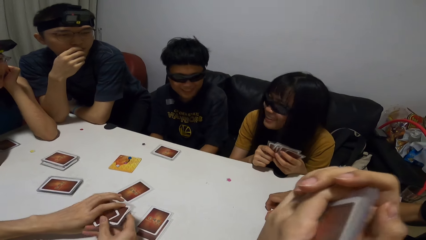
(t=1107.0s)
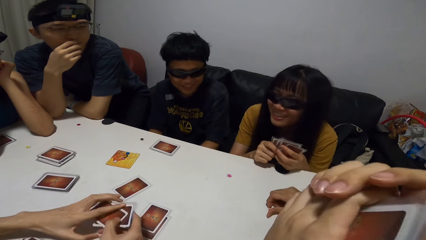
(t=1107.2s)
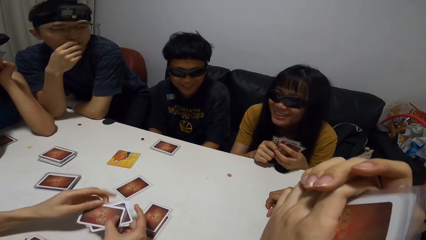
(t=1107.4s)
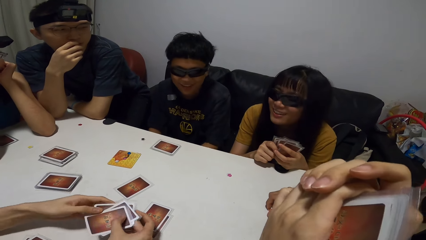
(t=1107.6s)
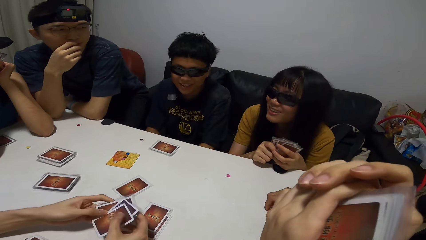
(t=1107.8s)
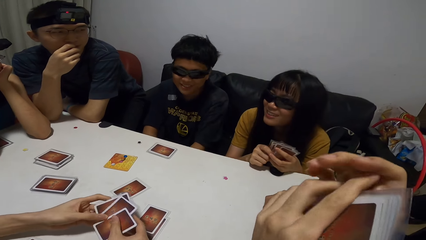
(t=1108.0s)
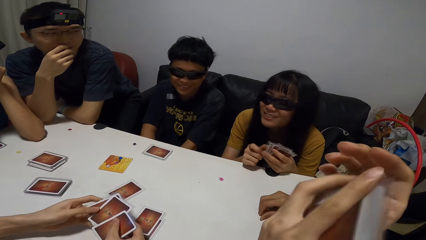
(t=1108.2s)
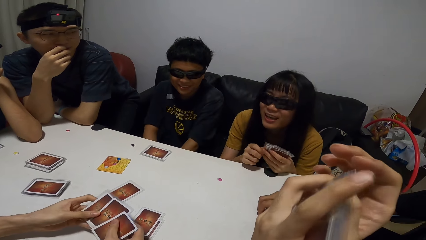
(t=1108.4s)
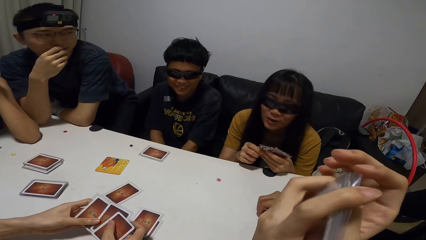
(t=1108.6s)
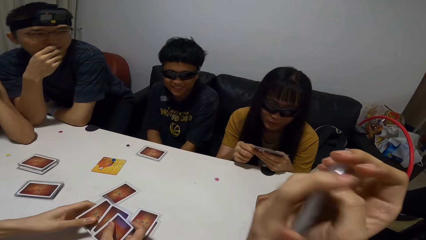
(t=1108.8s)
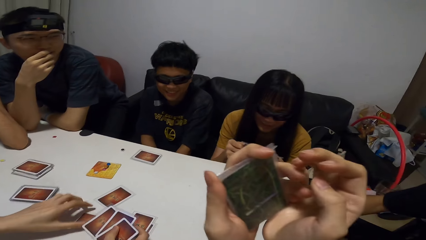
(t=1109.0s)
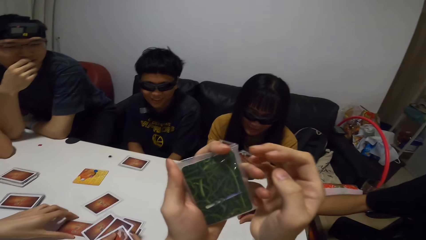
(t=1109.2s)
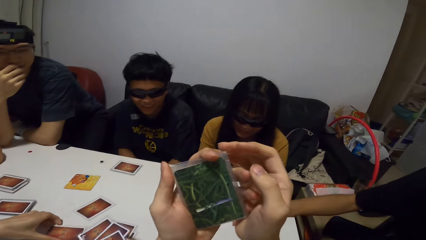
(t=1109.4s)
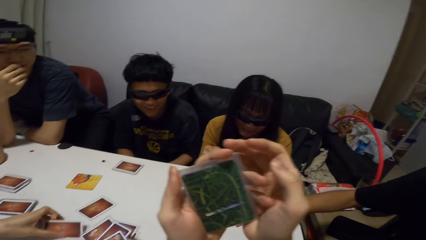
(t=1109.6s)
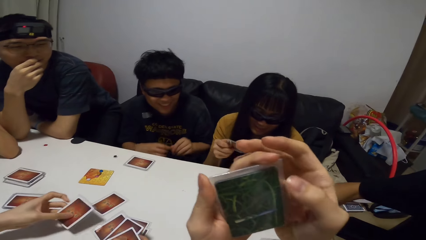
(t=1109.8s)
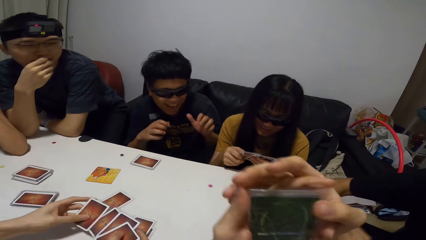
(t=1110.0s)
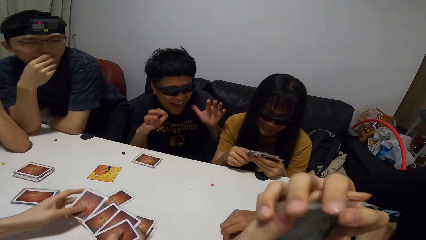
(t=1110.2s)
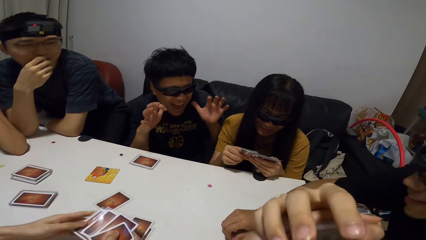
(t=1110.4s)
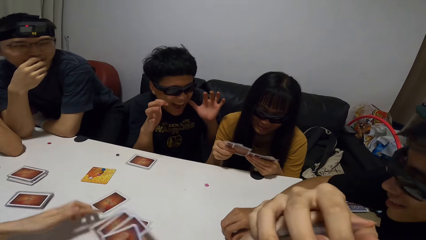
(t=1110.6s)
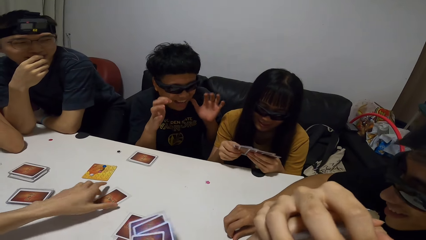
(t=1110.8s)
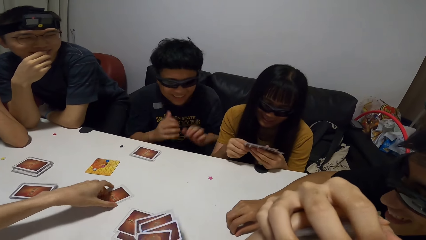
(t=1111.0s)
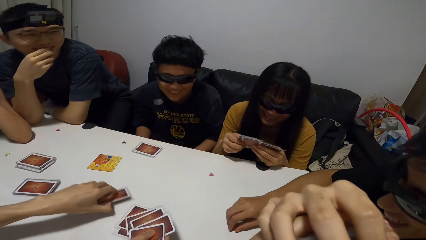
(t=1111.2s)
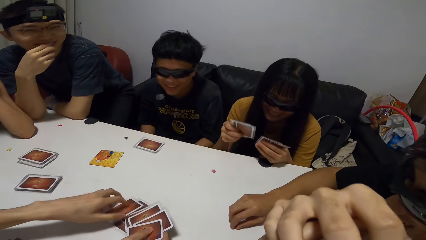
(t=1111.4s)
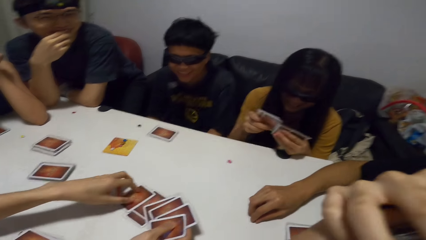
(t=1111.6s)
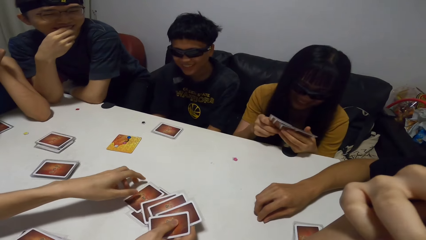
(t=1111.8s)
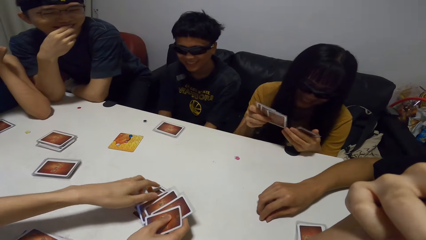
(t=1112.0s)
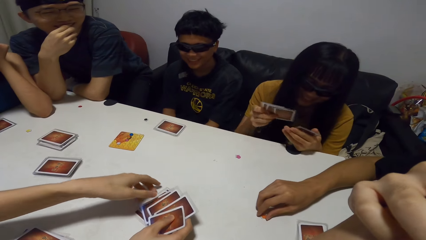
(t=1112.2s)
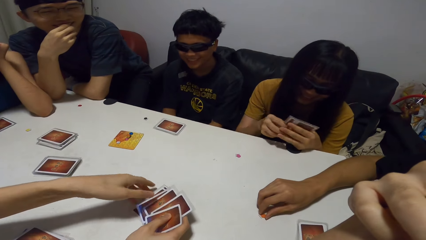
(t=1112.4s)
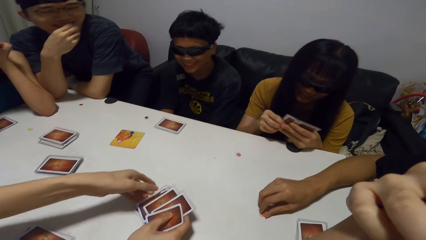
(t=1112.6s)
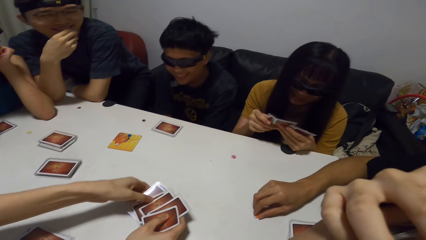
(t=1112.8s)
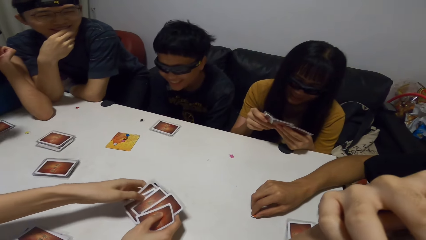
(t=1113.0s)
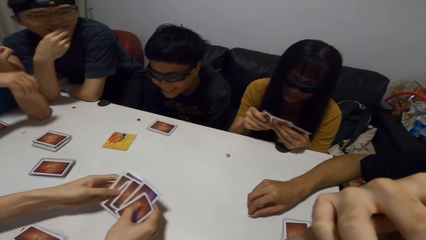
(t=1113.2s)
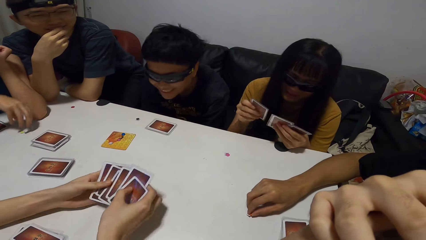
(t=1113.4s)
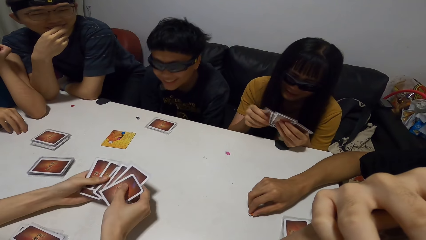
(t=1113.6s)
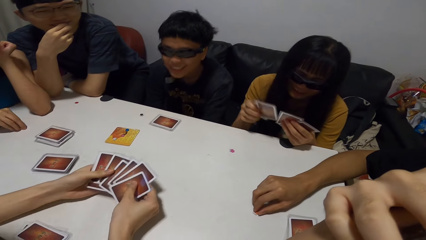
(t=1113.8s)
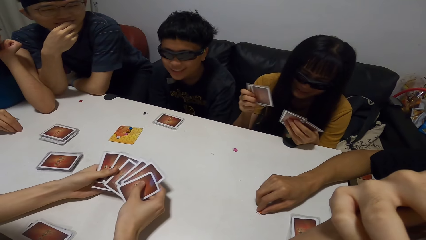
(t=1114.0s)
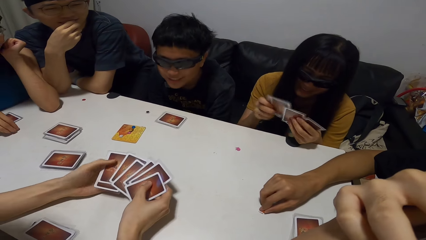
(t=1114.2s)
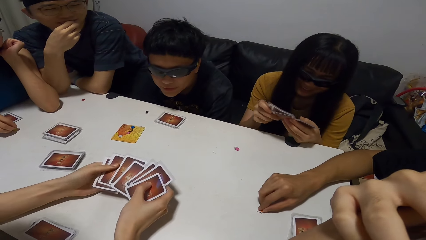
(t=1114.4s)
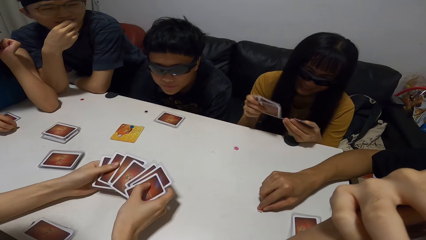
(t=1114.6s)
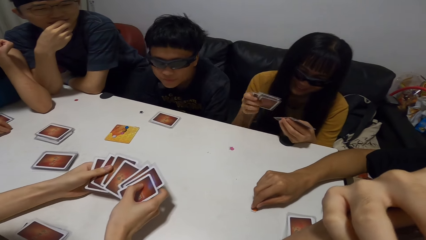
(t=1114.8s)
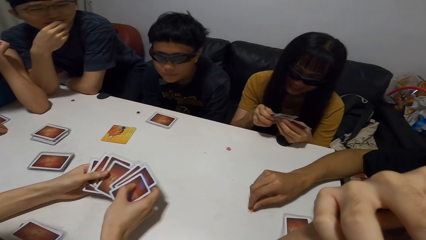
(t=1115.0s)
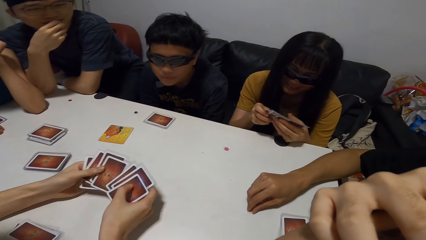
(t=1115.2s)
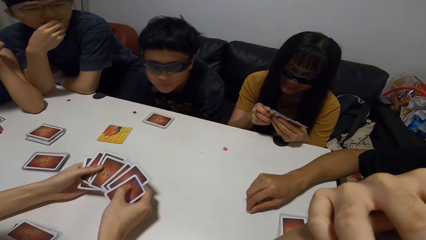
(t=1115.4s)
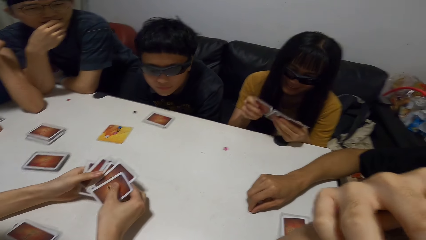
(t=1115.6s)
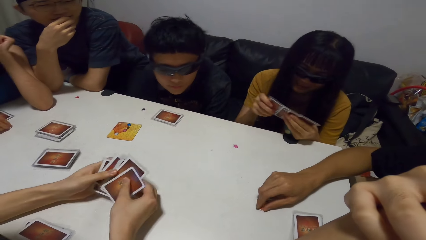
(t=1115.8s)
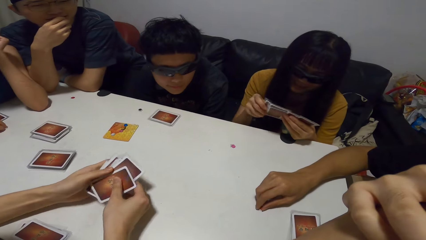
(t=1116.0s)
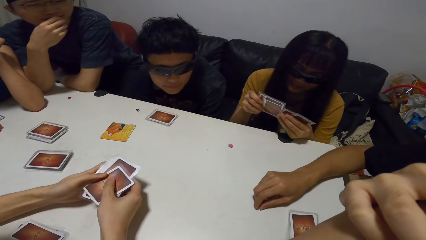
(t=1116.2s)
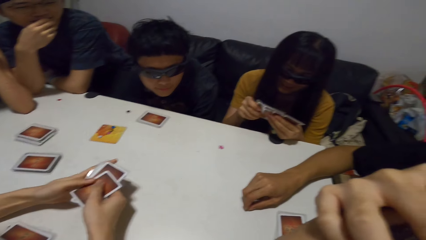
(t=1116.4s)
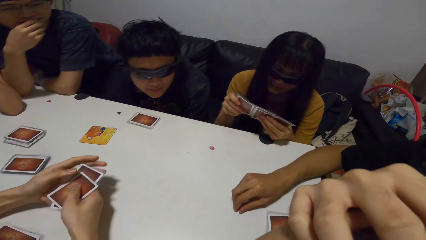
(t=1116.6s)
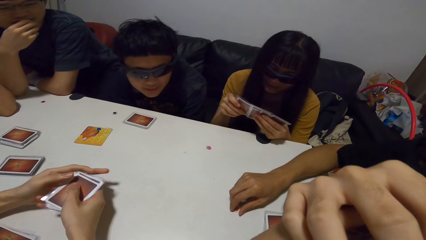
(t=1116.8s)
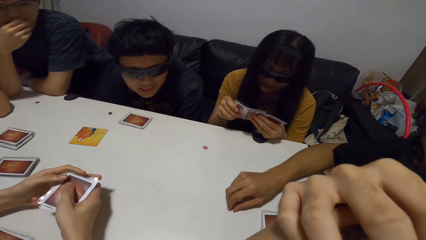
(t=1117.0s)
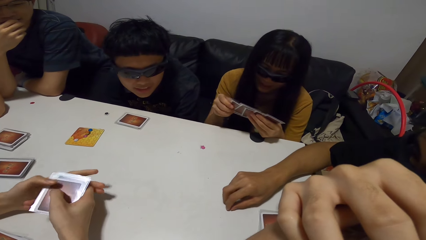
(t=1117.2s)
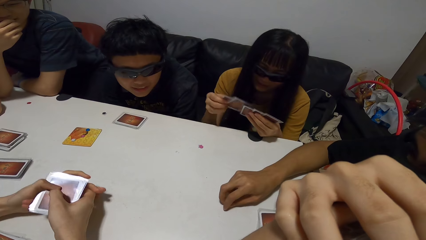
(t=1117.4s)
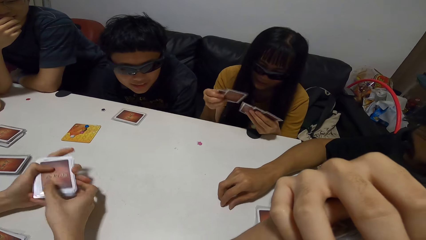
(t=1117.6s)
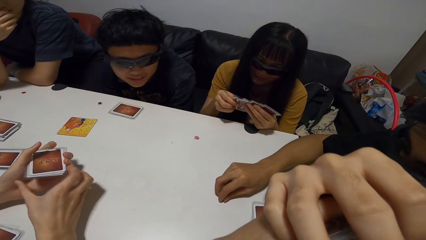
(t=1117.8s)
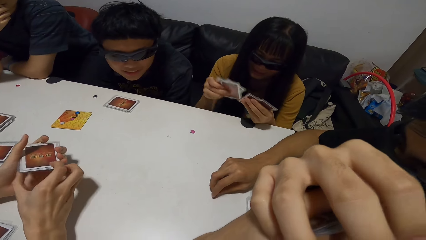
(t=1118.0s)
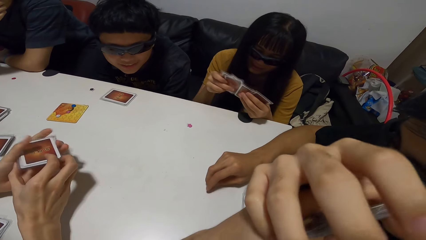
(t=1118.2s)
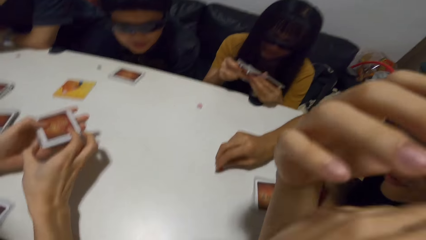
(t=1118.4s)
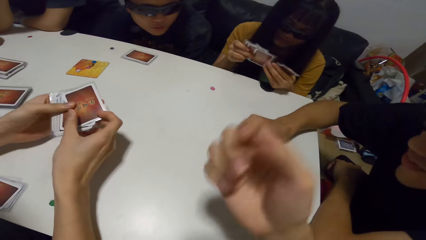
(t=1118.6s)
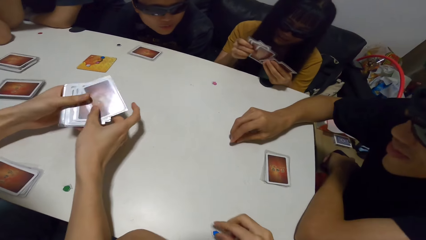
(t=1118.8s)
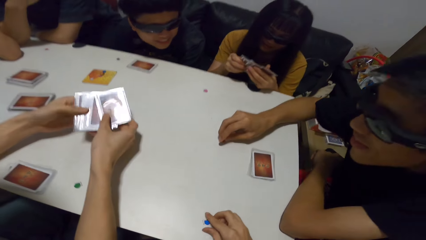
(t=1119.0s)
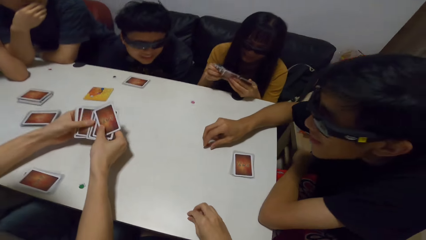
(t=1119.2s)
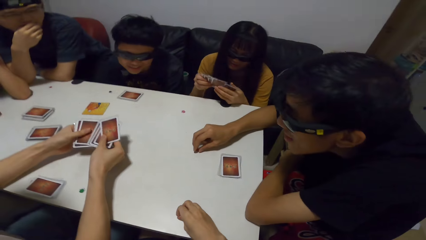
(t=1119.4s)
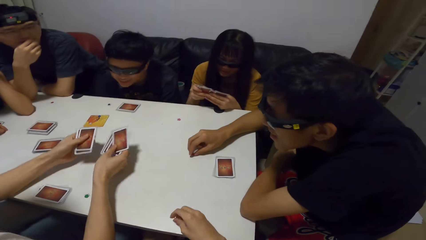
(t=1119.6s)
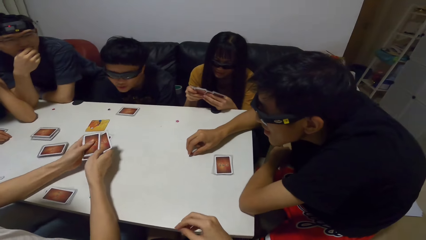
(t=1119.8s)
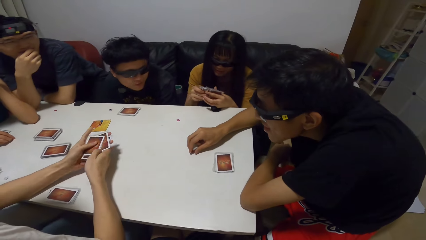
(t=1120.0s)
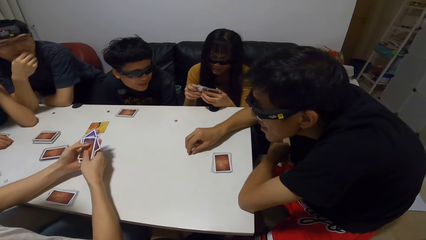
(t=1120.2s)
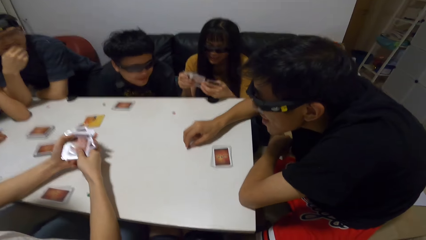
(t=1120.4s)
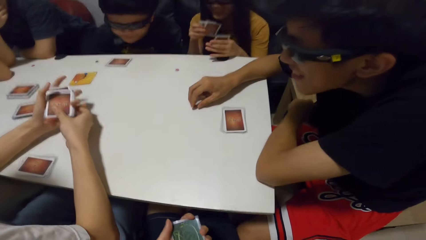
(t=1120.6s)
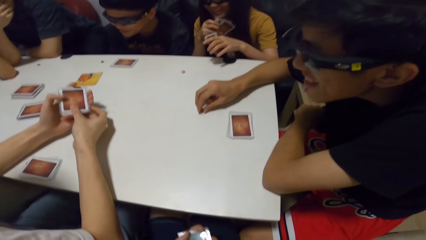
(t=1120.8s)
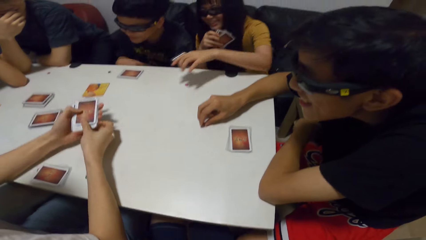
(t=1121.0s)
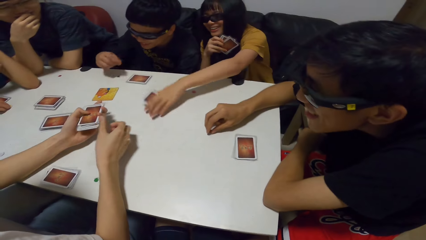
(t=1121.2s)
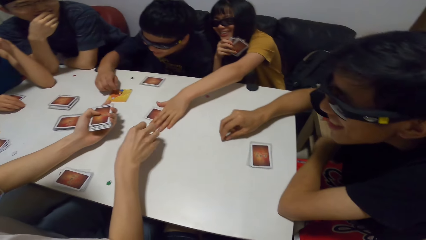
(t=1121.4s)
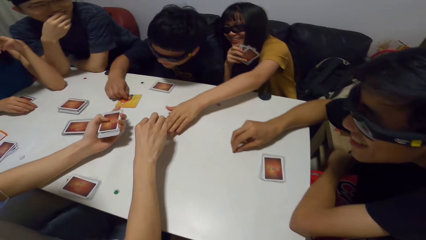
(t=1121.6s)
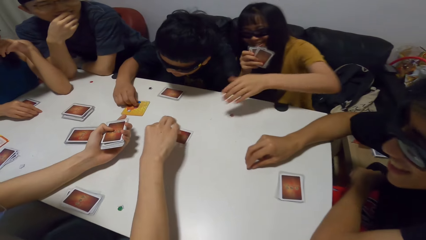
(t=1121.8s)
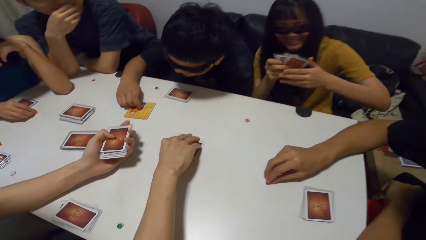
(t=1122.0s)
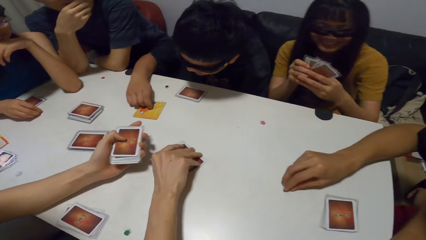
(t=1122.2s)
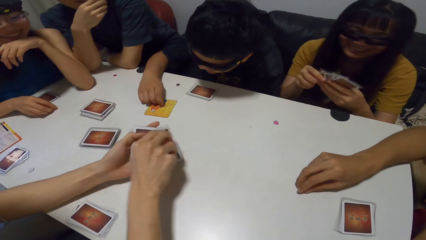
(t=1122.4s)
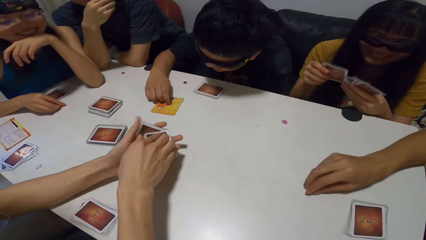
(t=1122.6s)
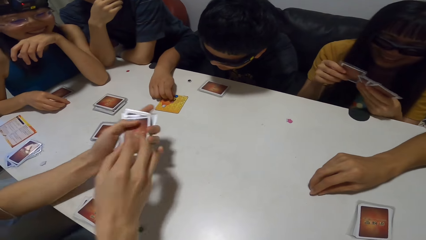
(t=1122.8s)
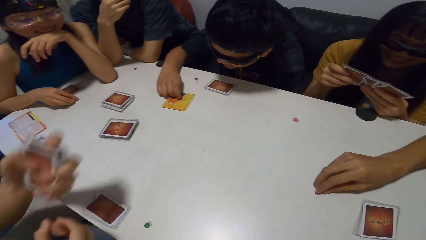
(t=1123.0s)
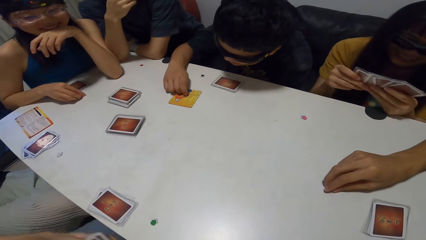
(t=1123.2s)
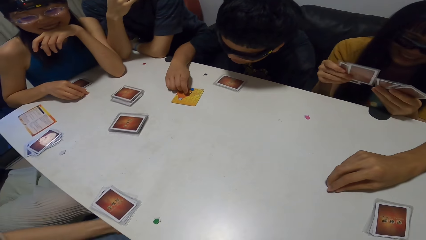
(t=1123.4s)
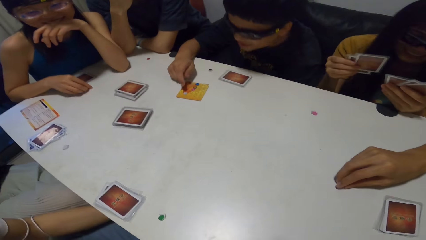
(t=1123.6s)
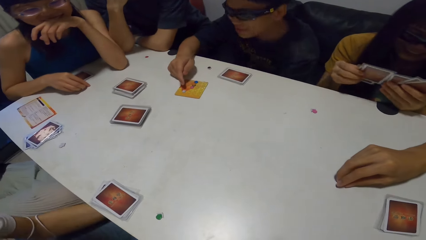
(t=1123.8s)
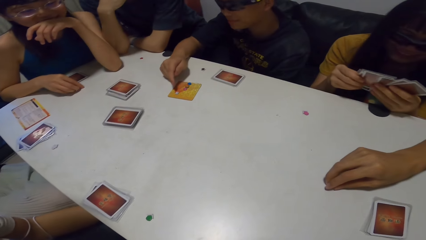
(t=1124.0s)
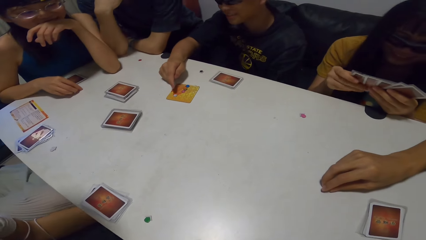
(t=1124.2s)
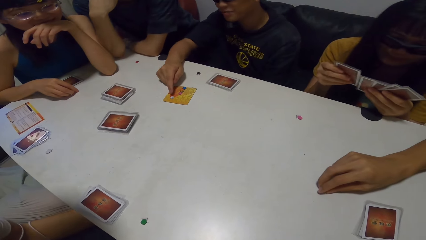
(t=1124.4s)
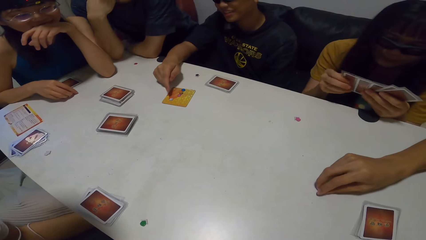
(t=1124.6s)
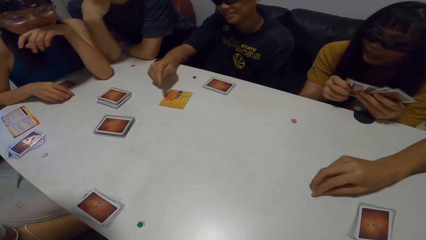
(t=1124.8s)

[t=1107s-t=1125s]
The camera wearer looks at the playing cards in his left hand. A woman sorts through the playing cards in both her hands. A man raises both hands towards the woman. A person picks up cards on the table. Another woman moves a yellow jigsaw on the playing table to another part of the playing table with her right hand. Another man spreads out the playing cards with both hands. The camera wearer picks up a blue jigsaw from the playing table with his right hand. The first woman drops a playing card on the playing table with her left hand. The first man rearranges chips on a score board on the playing table with his right hand. The other man picks up the playing card from the first woman with his right hand. The first woman looks through the playing cards in both her hands. The other man shuffles the playing cards with both hands.
